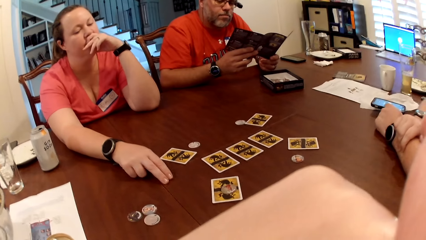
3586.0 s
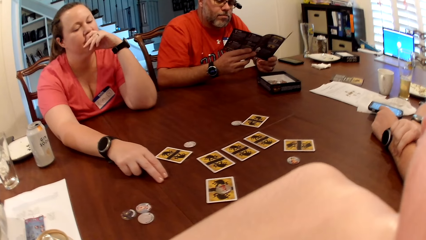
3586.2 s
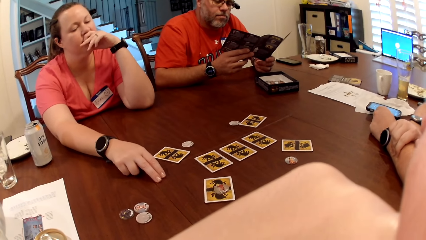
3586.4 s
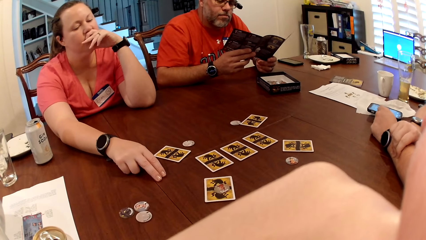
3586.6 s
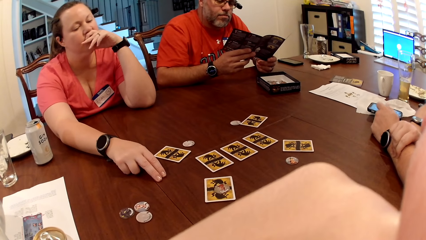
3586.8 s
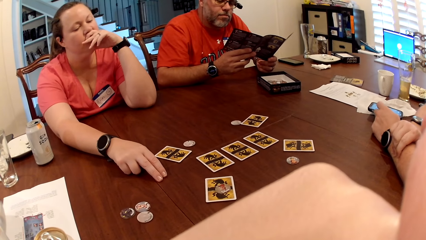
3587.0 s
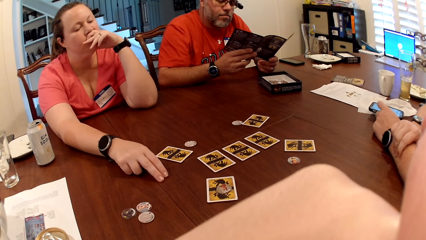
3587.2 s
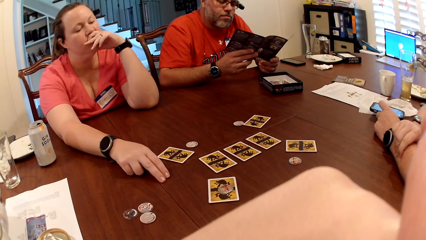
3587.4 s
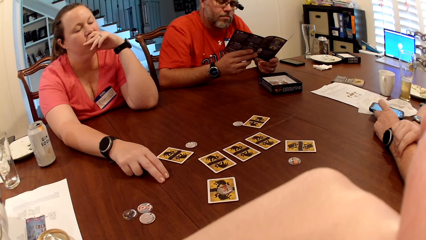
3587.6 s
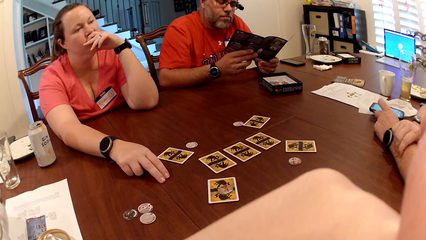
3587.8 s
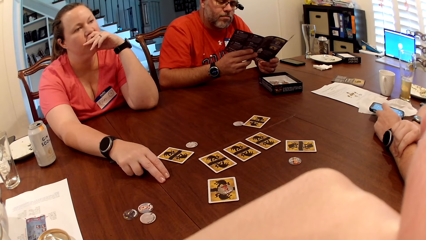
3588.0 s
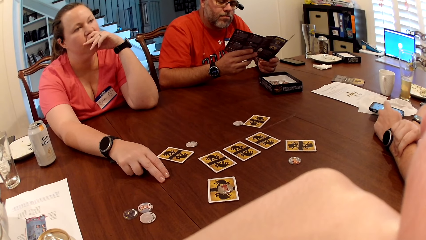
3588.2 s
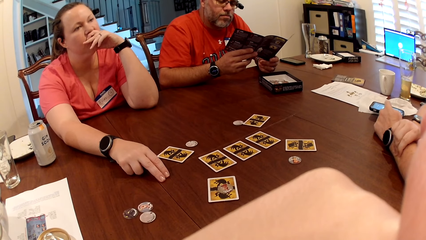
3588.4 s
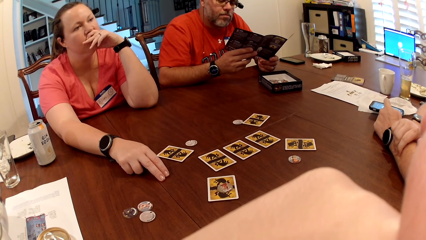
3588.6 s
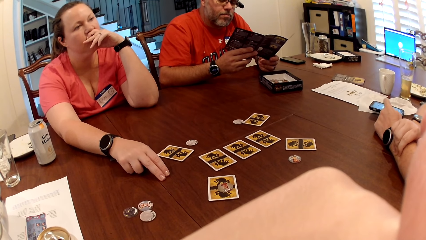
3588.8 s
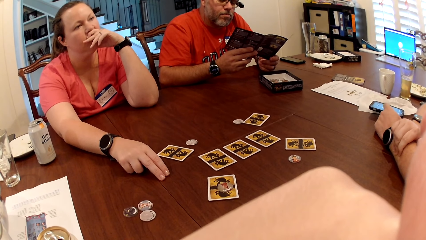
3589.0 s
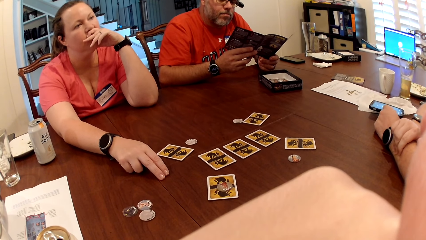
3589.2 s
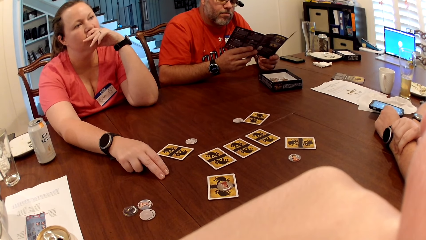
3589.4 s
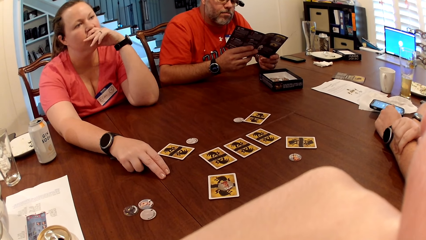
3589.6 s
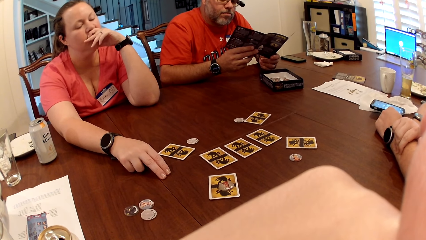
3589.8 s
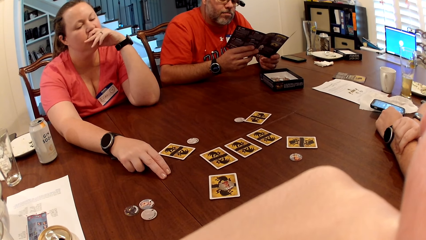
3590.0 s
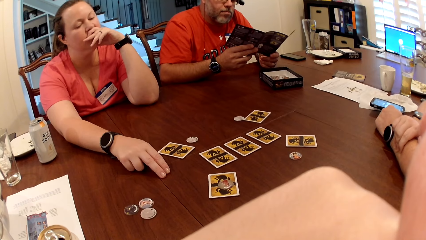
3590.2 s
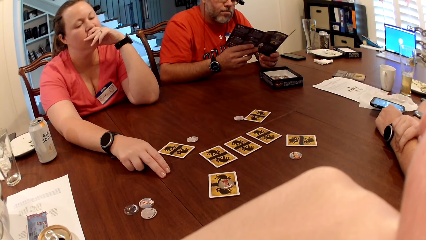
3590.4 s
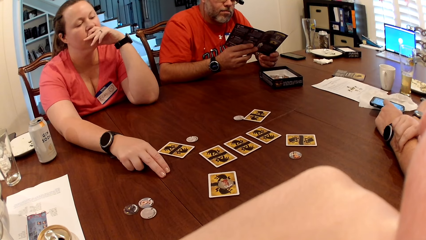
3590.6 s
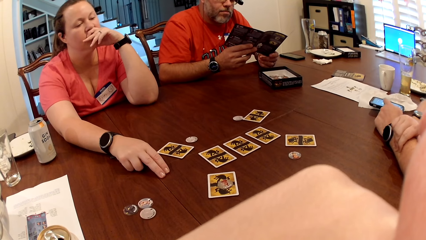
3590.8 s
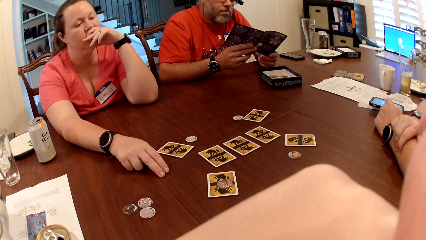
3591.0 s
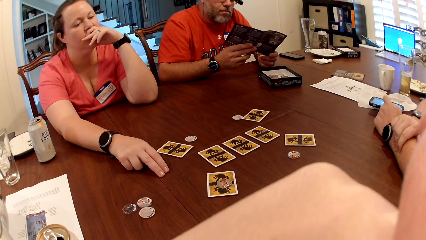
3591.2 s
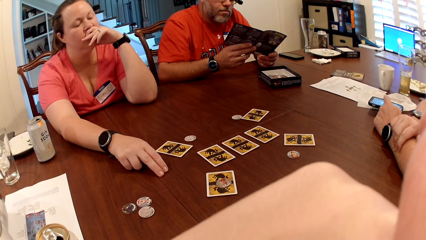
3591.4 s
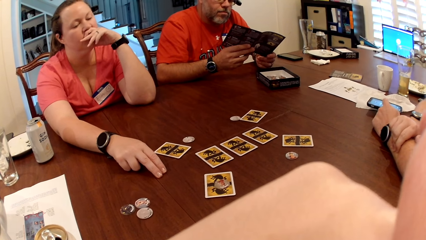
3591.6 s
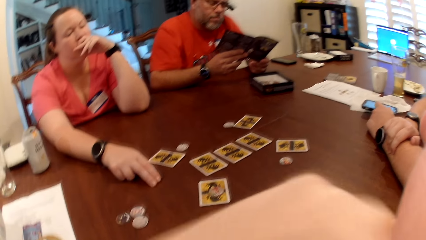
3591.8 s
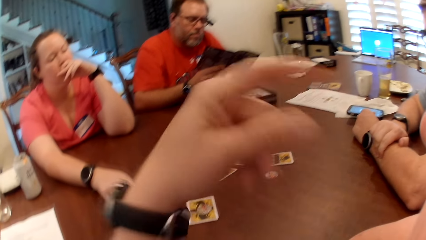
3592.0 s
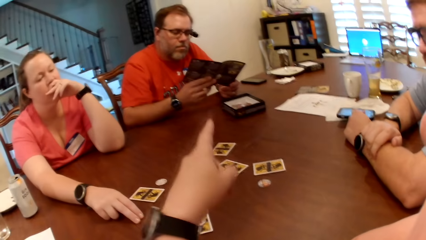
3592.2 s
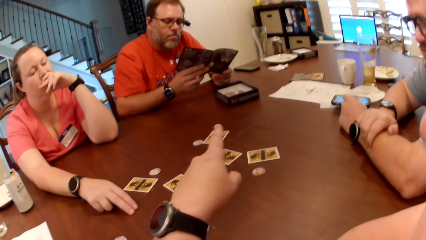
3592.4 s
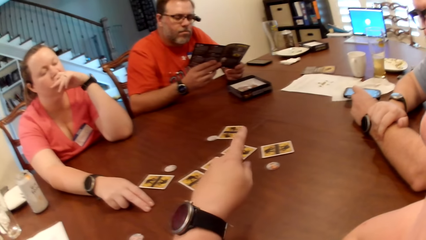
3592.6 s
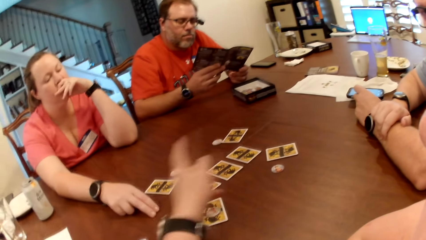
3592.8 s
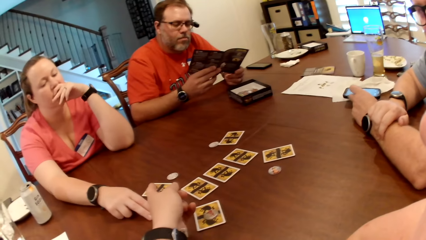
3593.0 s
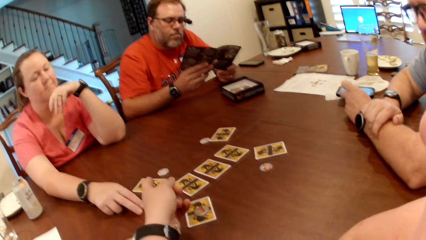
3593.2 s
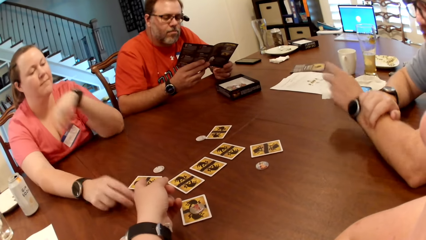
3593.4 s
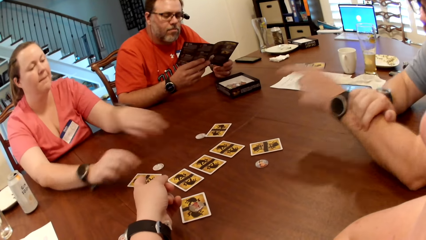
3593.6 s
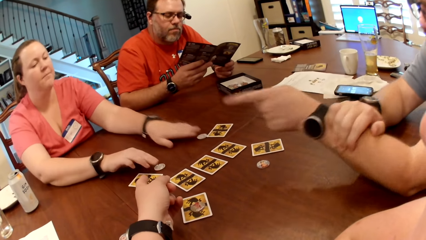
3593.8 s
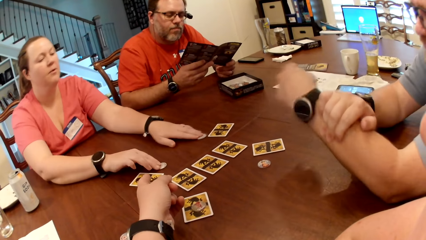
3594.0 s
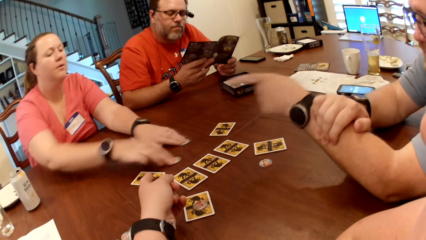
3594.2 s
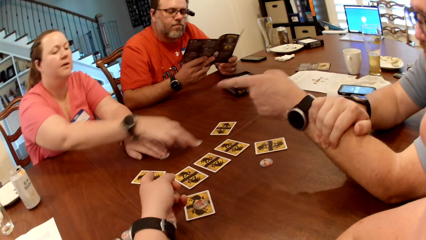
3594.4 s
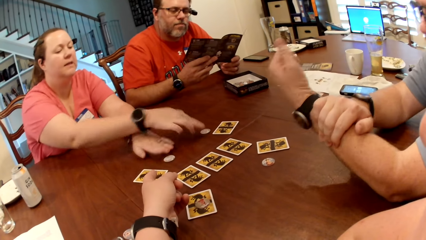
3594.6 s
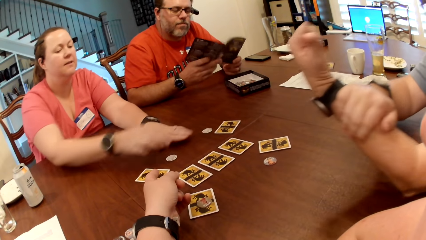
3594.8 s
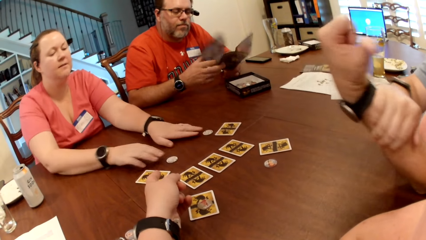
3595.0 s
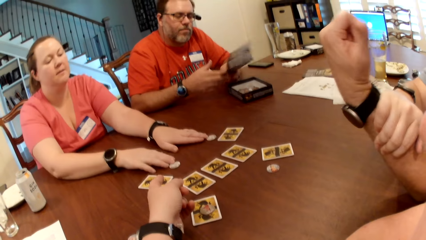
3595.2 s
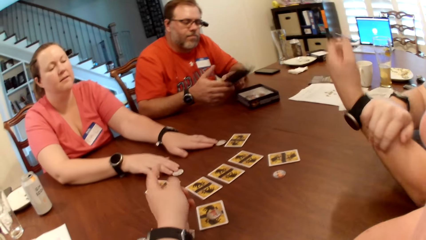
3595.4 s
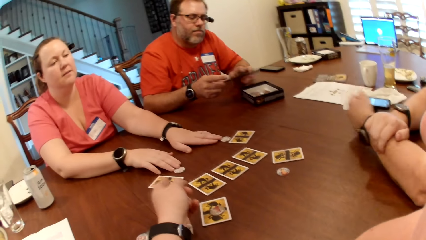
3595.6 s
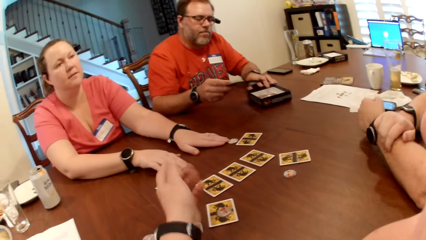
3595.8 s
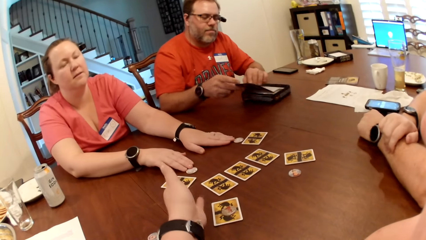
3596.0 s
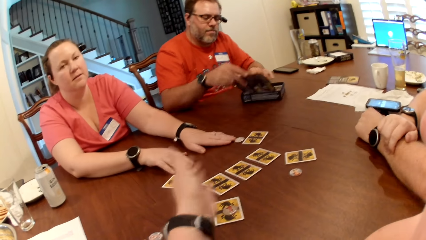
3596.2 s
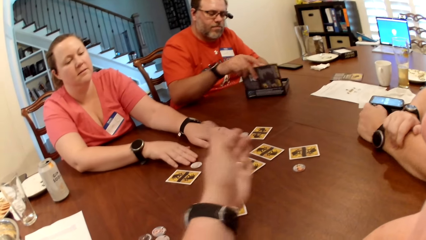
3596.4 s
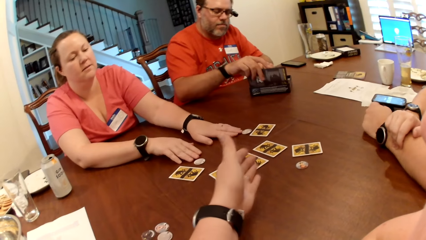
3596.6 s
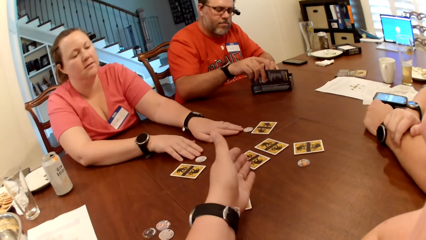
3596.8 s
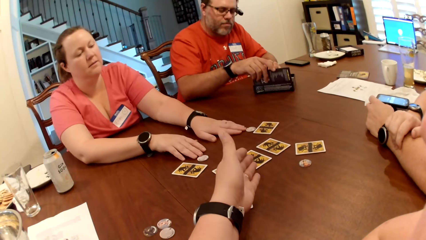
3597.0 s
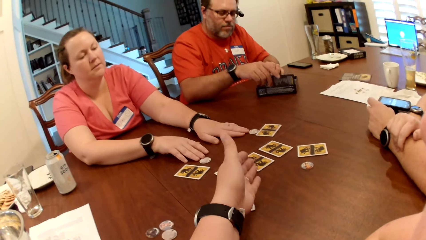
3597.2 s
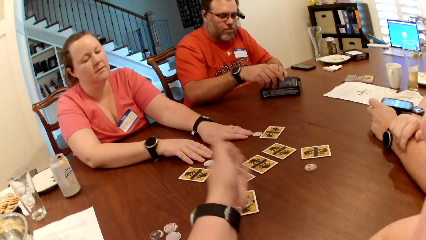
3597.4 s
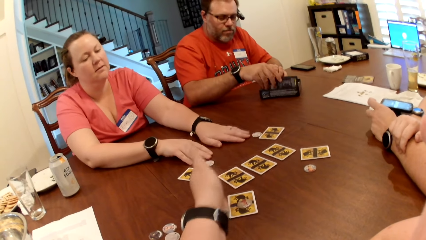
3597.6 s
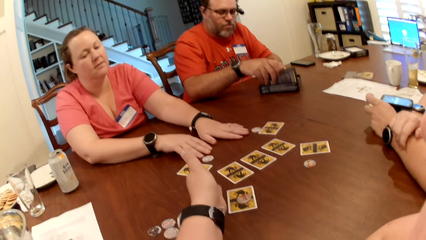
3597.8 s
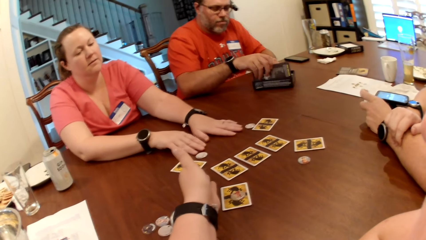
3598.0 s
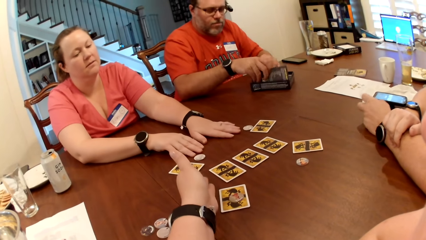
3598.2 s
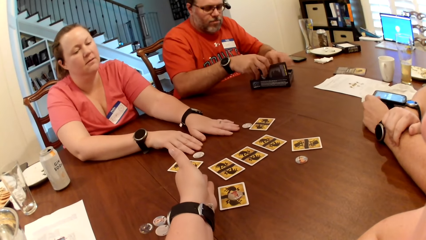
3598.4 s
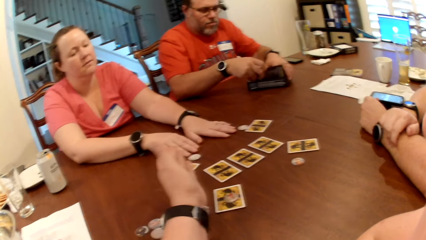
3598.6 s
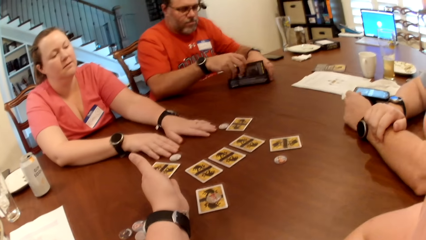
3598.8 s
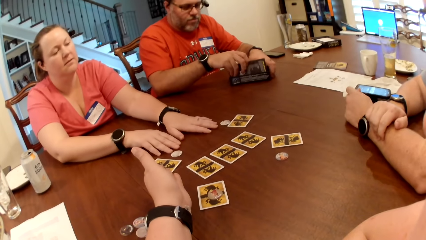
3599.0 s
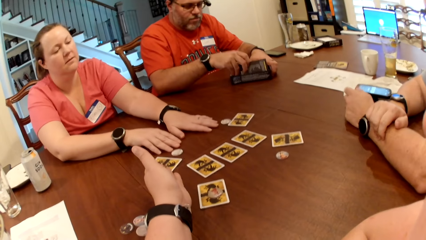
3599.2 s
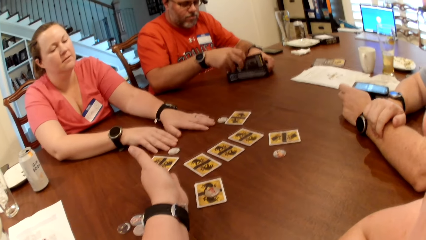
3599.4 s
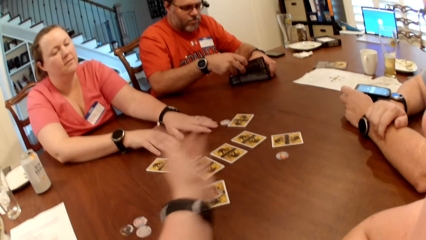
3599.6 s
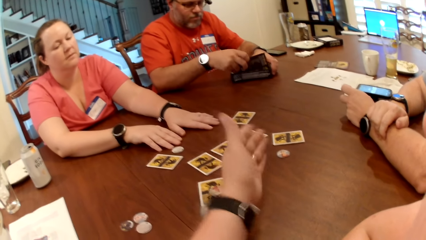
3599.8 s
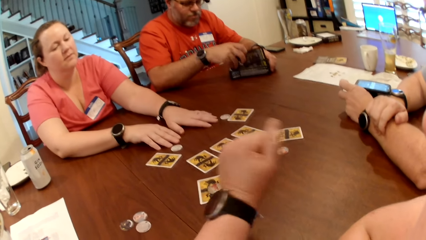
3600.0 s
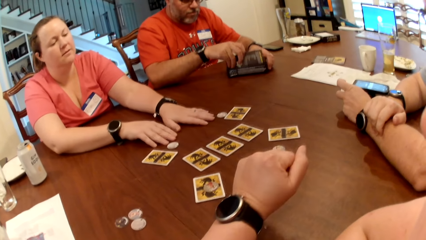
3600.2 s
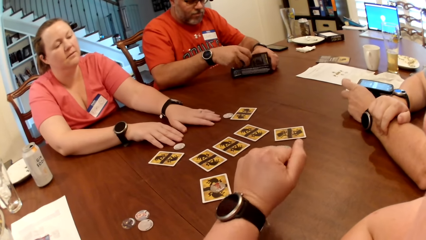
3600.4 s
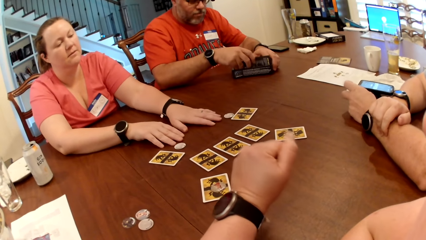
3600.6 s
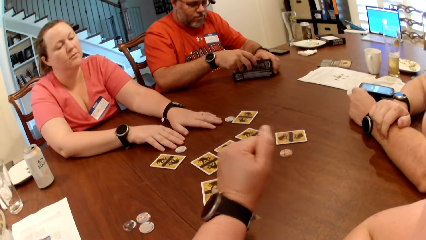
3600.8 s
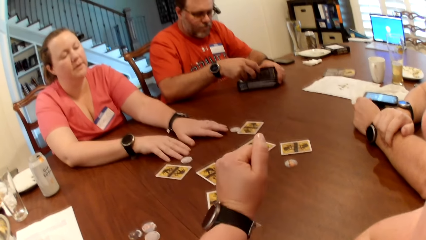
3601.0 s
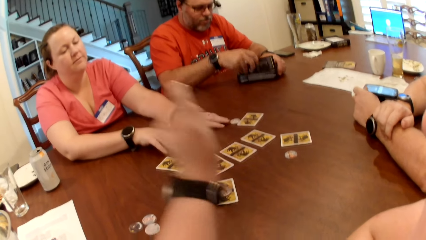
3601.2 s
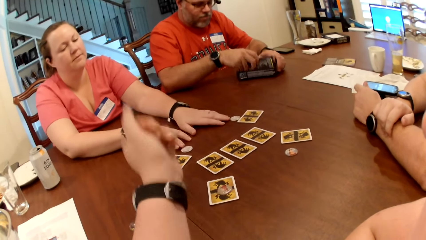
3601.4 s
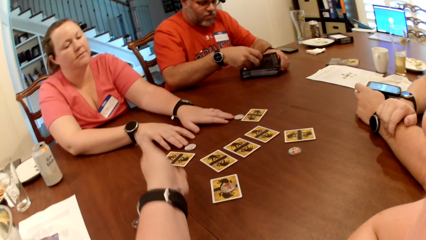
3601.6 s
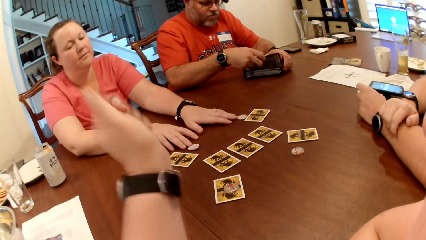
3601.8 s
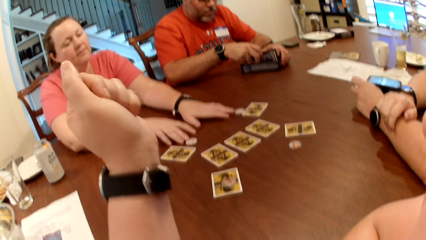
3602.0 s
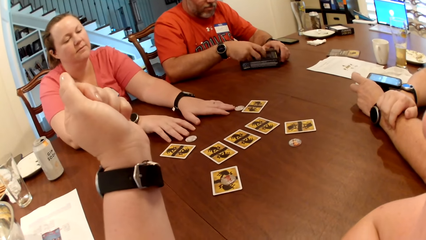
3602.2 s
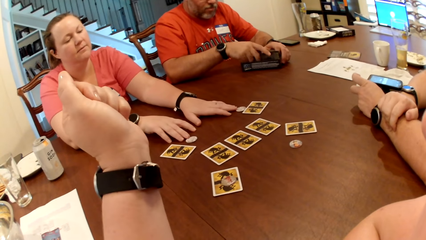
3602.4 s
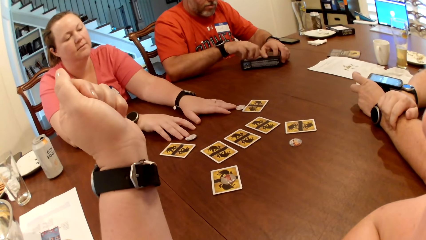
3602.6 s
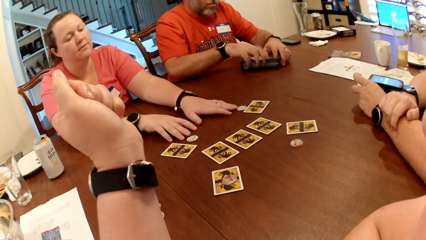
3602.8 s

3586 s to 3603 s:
A man is with another man, the camera wearer and a woman. The camera wearer points a finger at the table. The woman shifts a card token on the table with both hands. The other man closes the manual pages with his right hand. A man points a thumb at the camera wearer. The camera wearer talks. The other man shifts the card box on the table with his left hand. He puts the manual in the card box on the table with his right hand.
